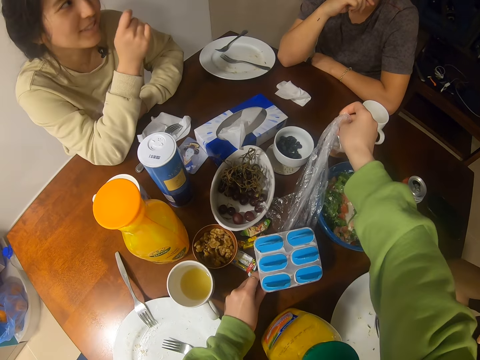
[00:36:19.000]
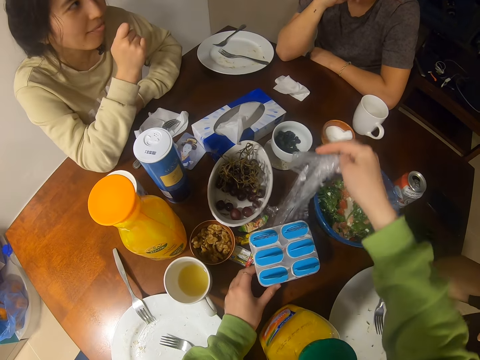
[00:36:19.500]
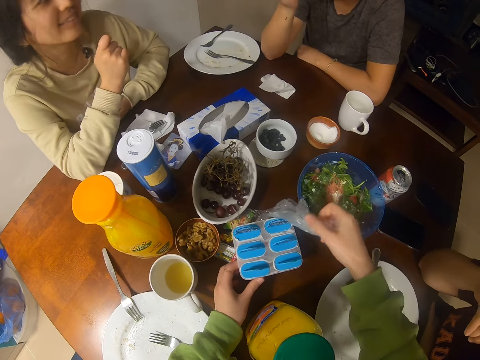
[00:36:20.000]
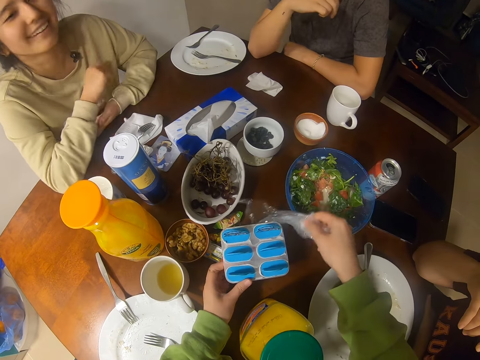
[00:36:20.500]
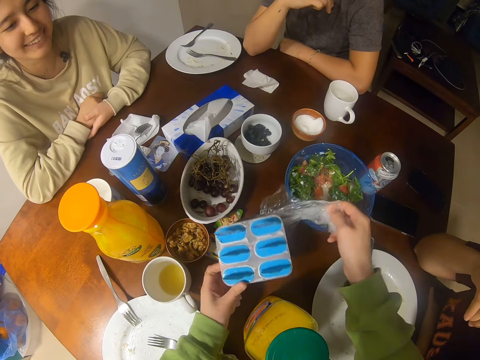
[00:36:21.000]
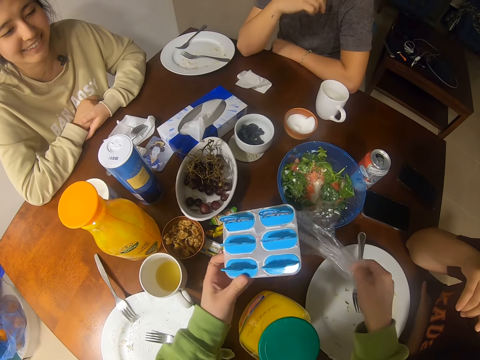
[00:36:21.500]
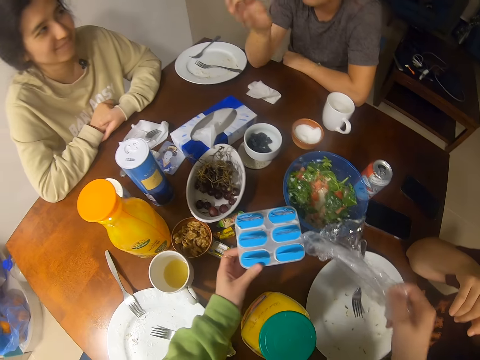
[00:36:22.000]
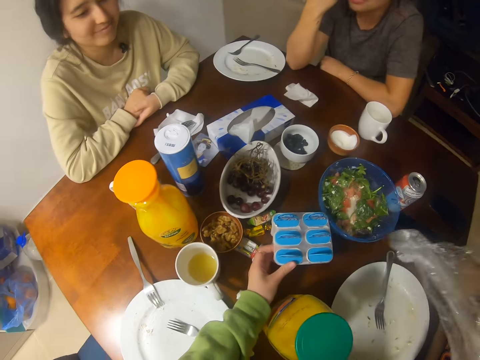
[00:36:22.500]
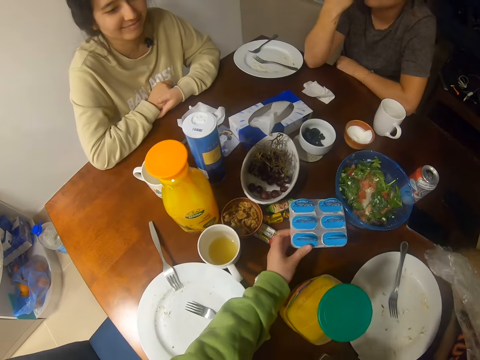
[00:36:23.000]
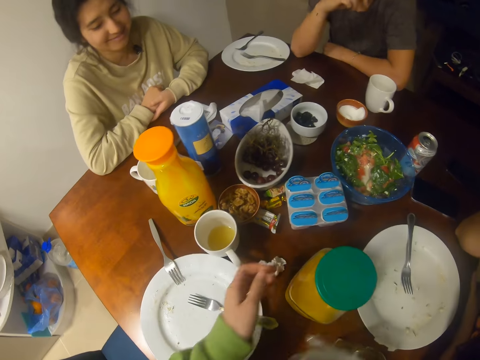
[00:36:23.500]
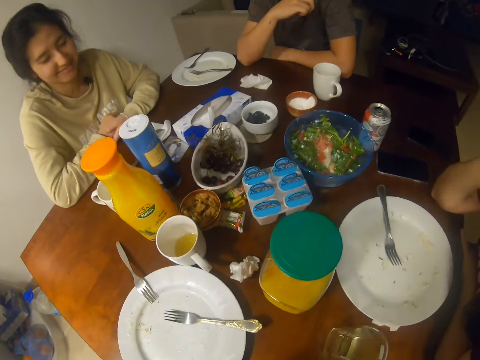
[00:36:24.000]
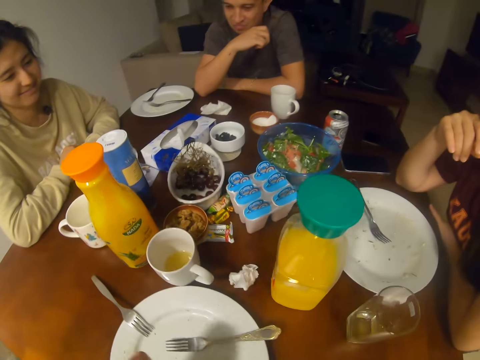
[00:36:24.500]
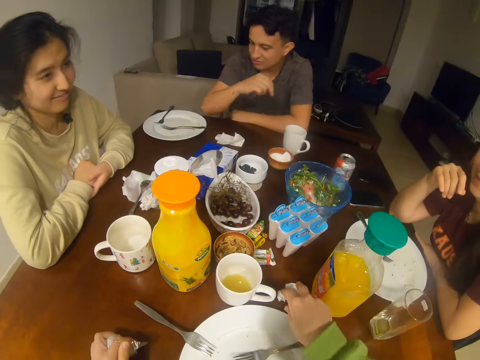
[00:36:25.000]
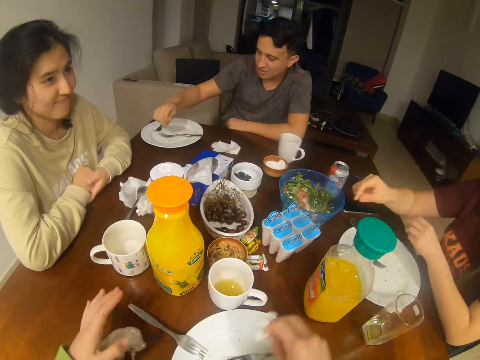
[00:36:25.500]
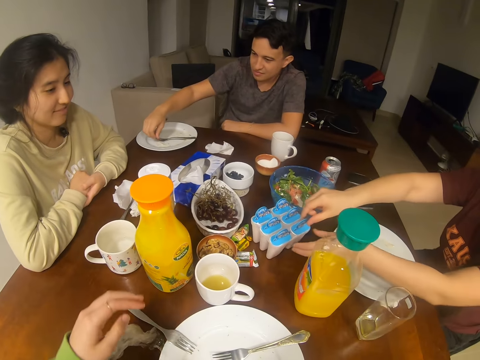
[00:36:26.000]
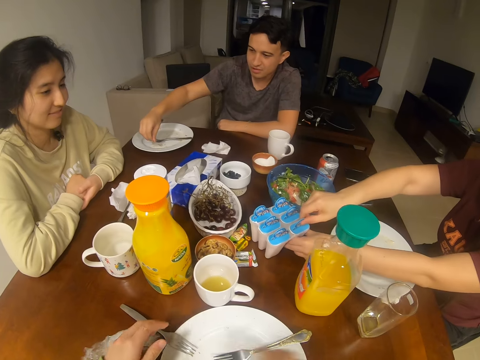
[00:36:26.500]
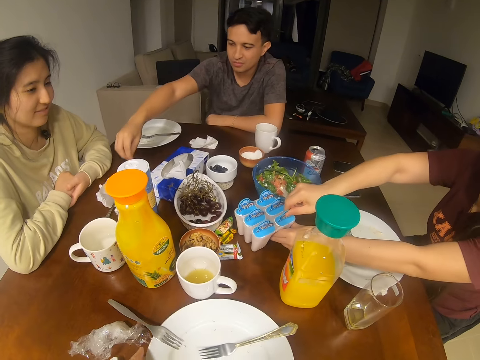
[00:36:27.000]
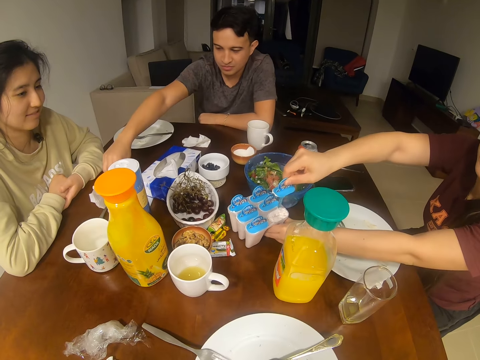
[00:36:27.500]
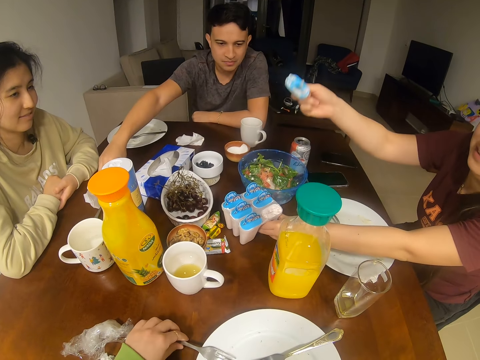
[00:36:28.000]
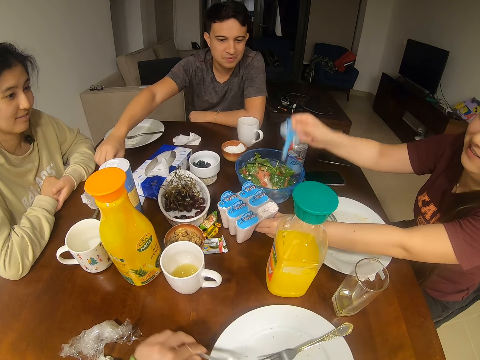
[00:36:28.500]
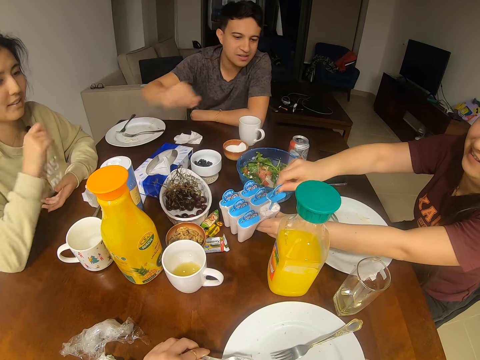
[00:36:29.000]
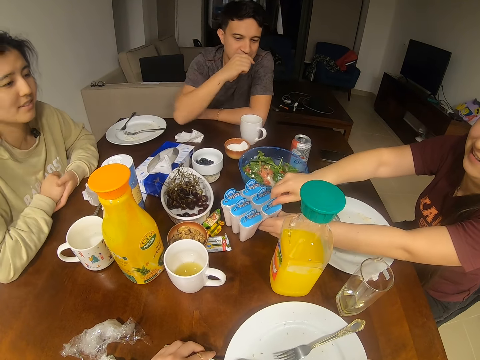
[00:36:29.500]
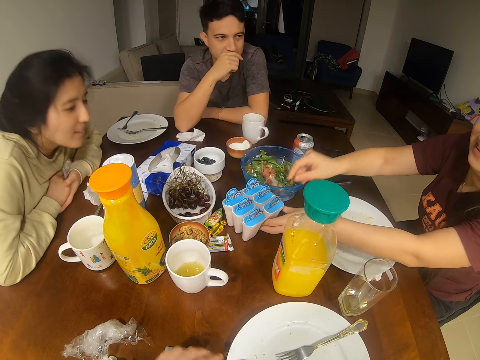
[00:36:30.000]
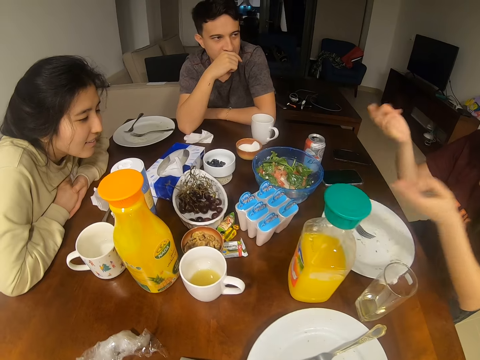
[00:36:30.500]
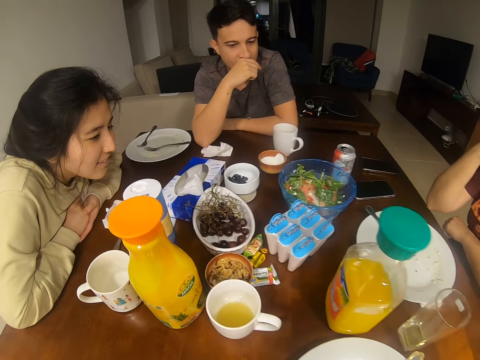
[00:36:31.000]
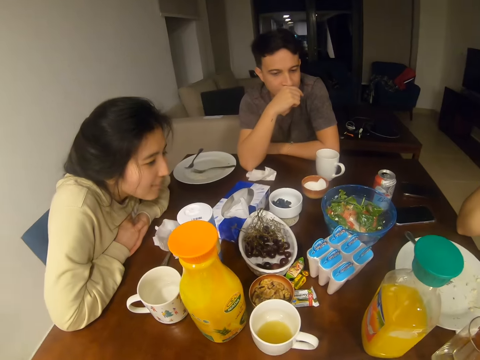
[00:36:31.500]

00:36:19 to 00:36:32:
A man speaks to a girl. The camera wearer lifts the tin. They put the tin down. A woman converses with another woman, another man and the camera wearer. The first woman holds the tin, removes the scooper. The camera wearer pulls a plate. The first woman returns the scooper.

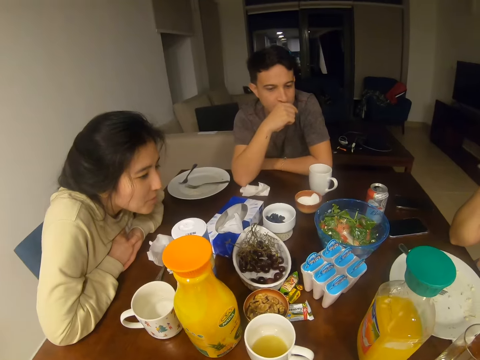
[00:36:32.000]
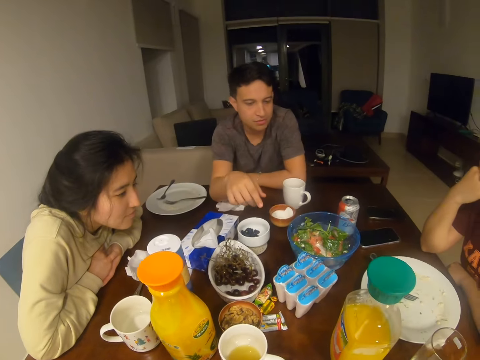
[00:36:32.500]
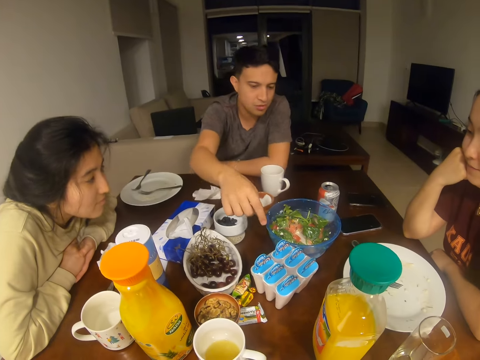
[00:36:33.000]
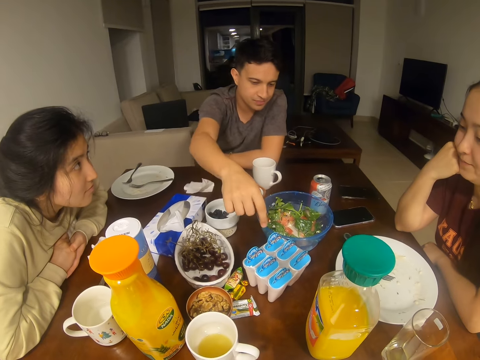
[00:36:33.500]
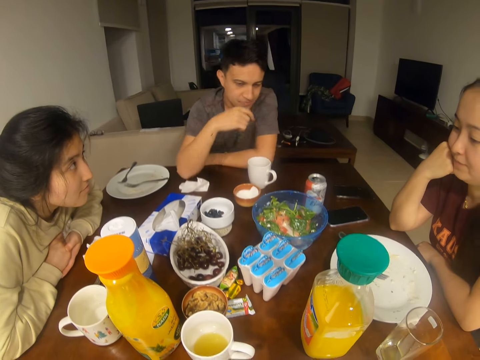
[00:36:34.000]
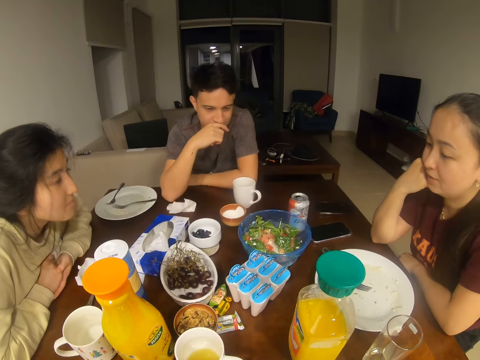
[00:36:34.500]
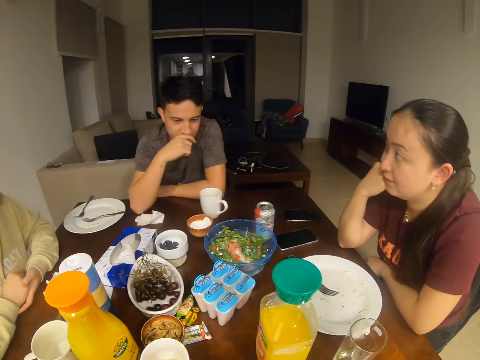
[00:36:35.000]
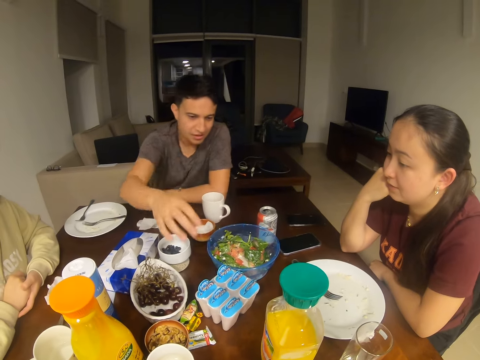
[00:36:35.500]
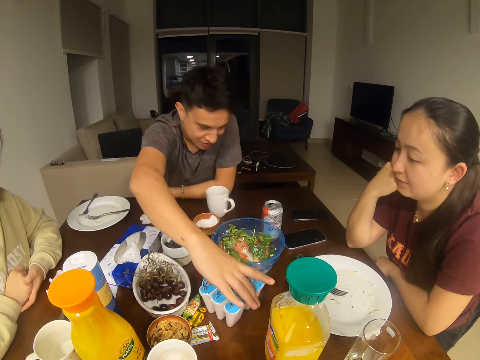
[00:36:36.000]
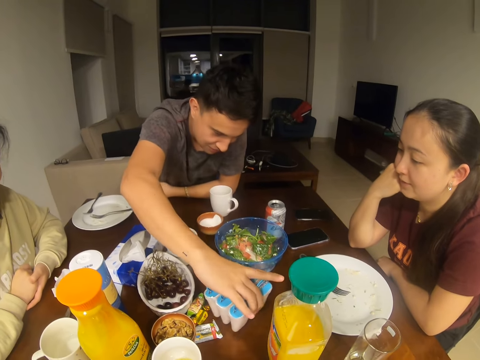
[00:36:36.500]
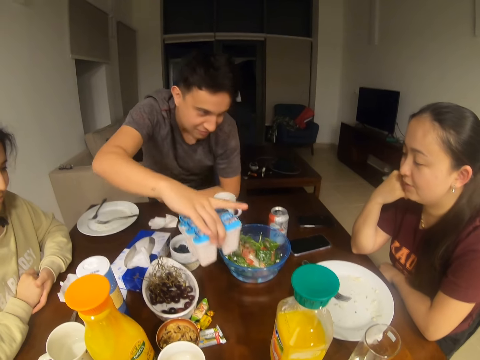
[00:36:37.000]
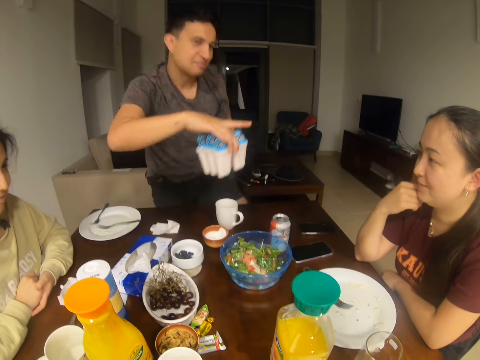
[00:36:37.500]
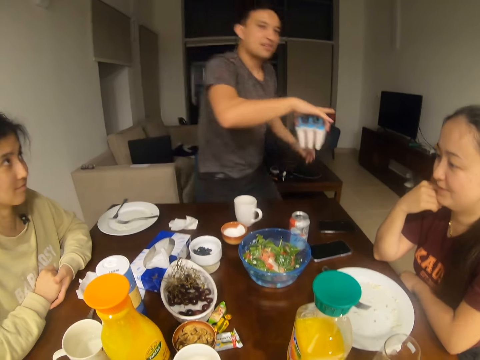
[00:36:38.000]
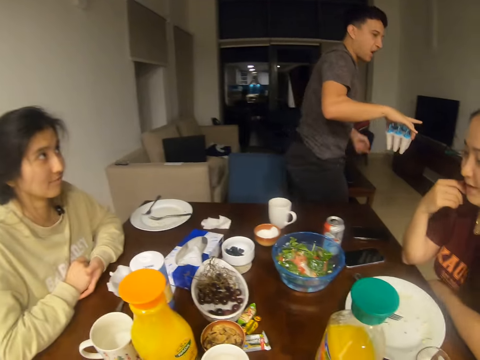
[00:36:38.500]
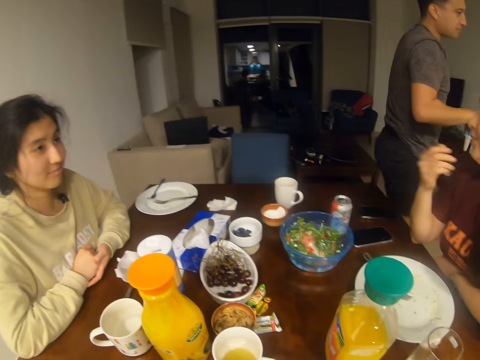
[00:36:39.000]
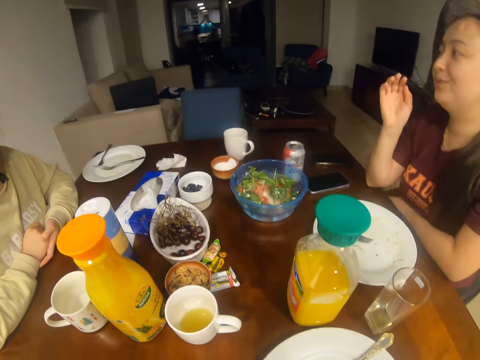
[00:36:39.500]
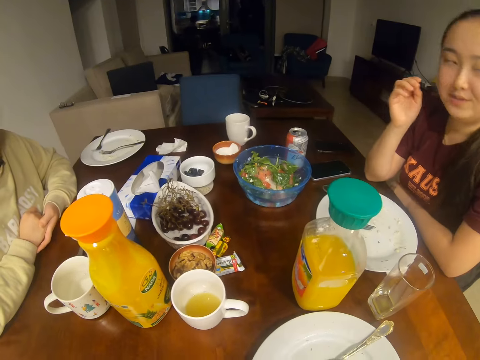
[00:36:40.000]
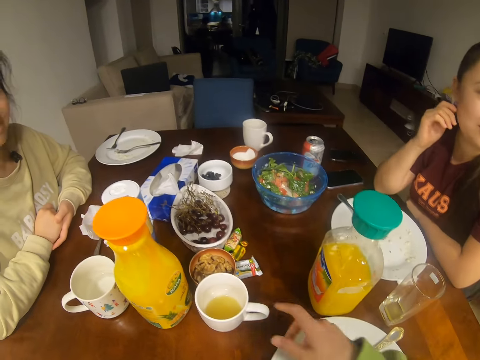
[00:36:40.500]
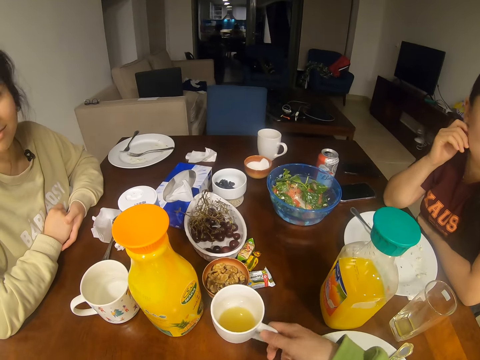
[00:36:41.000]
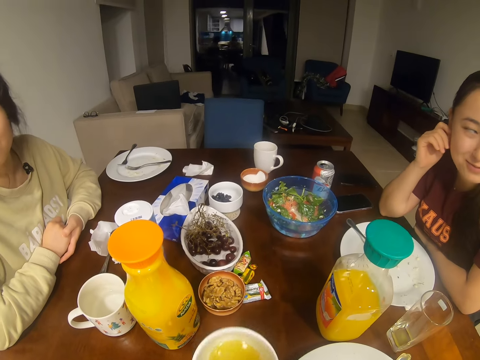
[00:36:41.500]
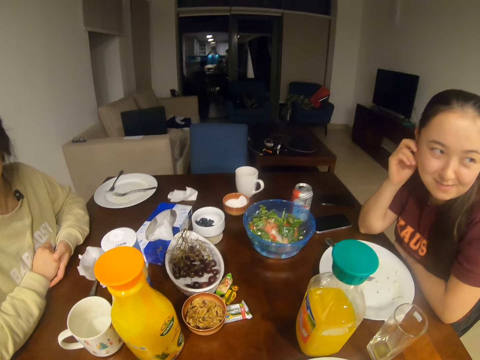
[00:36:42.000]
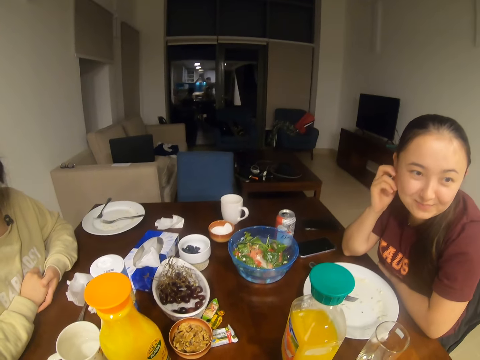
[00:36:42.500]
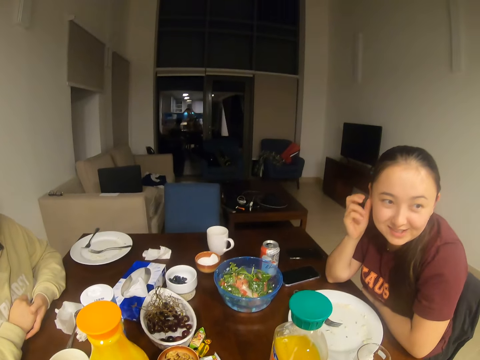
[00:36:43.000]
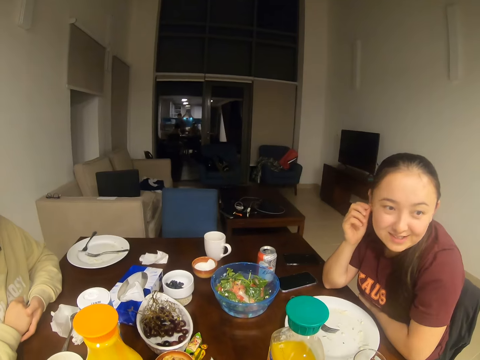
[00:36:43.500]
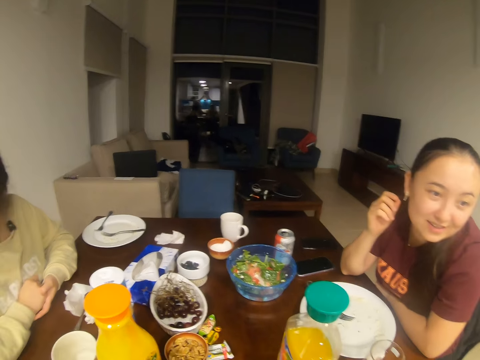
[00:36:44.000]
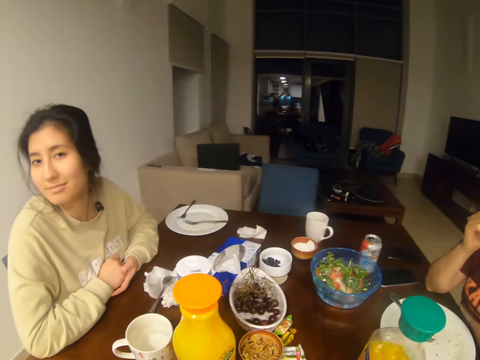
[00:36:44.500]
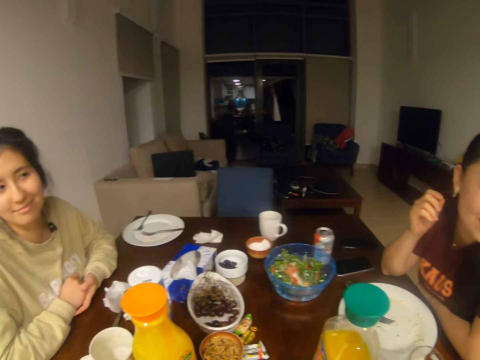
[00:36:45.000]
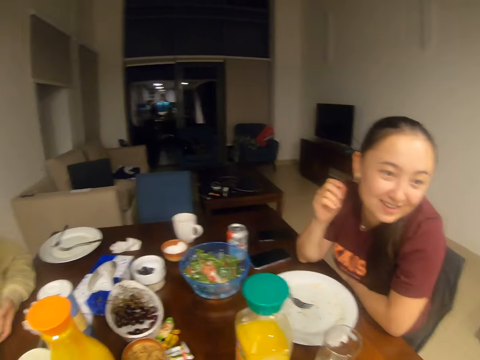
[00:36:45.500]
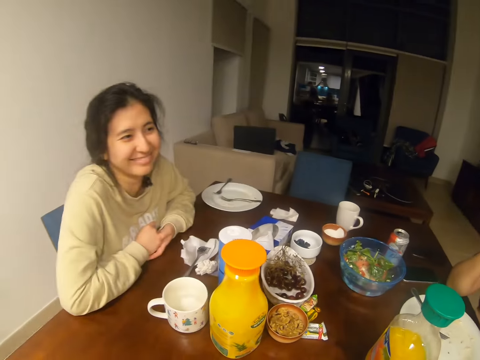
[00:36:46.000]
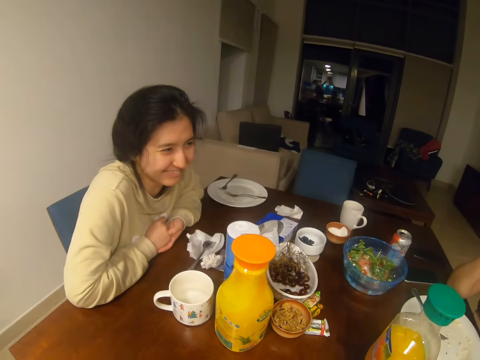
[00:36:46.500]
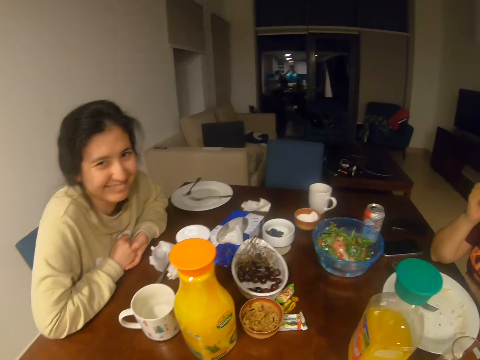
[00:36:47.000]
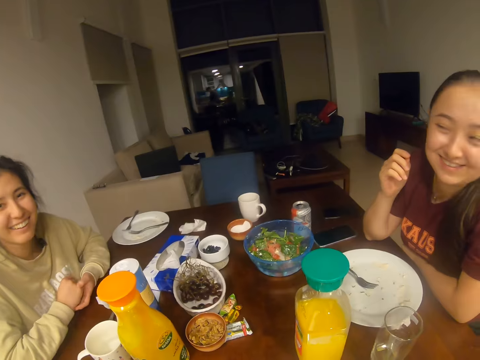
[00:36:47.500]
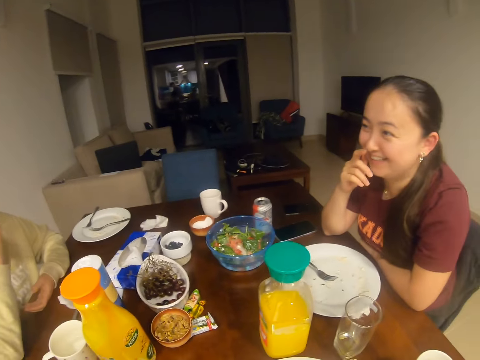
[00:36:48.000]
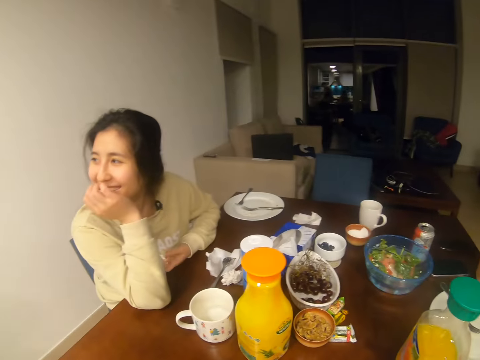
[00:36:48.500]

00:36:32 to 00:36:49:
A man converses with a woman, another woman and the camera wearer. The man speaks to a girl. The man picks up the tin. The camera wearer converses with the first woman, the other woman and the man. The other woman converses with the first woman, the man and the camera wearer. The man walks. The camera wearer picks up a cup of juice. They talk to the girl. The man looks at the girl.
